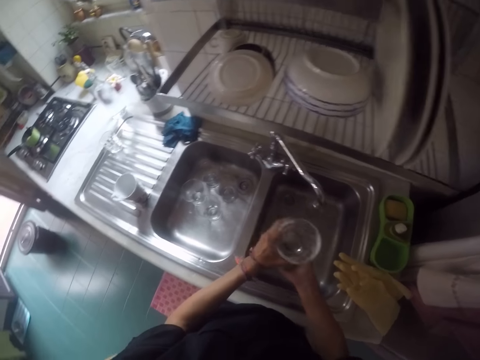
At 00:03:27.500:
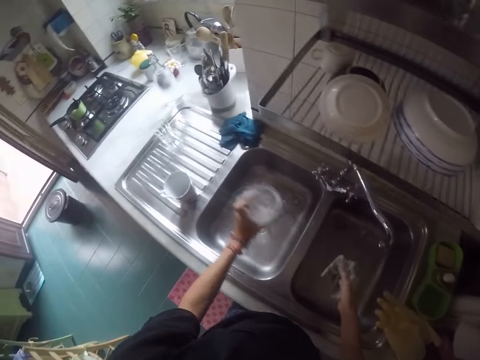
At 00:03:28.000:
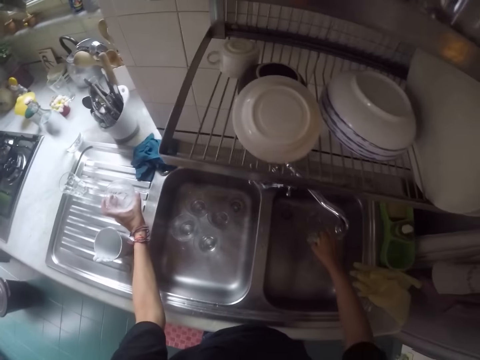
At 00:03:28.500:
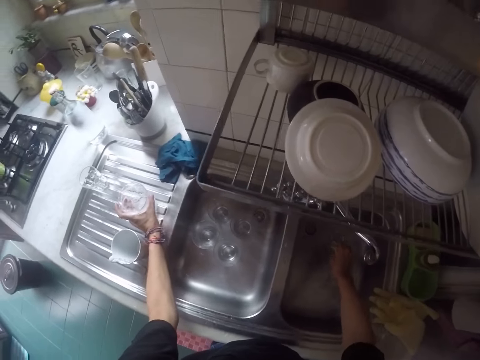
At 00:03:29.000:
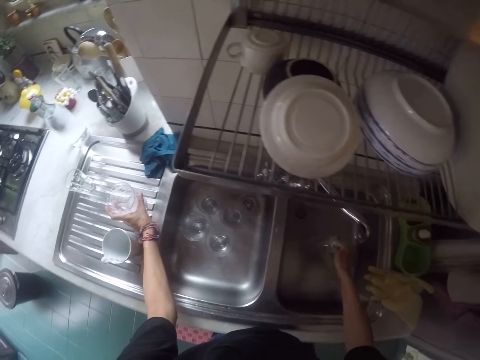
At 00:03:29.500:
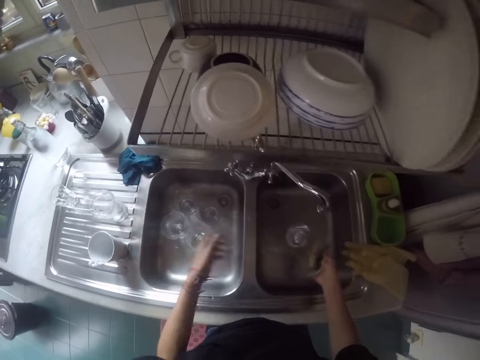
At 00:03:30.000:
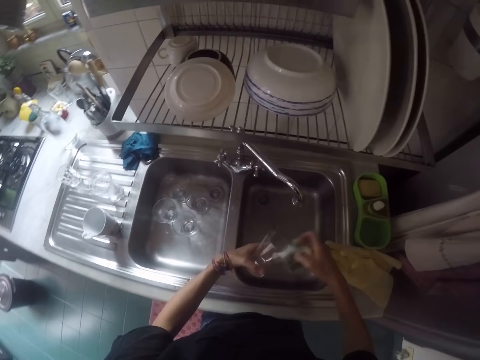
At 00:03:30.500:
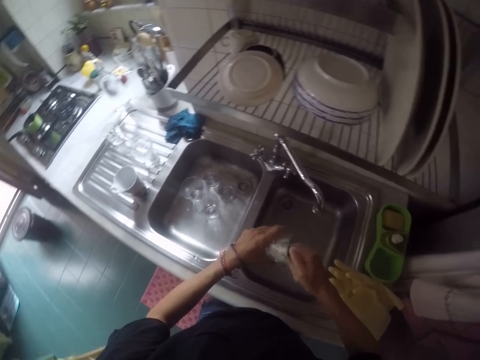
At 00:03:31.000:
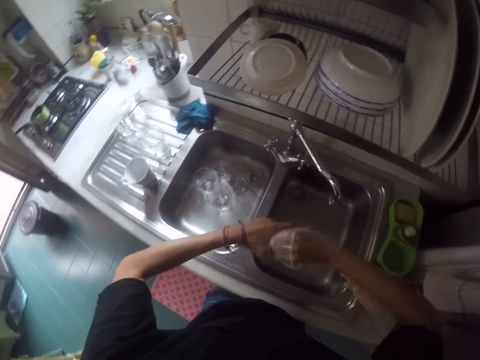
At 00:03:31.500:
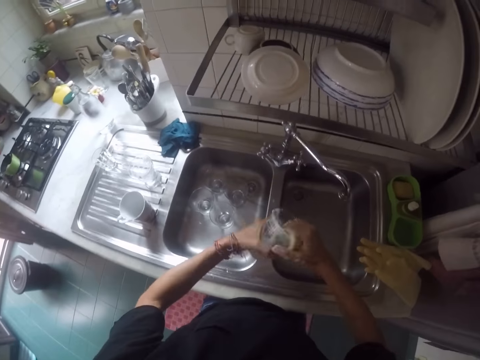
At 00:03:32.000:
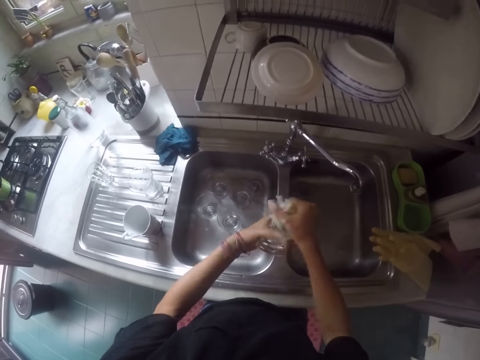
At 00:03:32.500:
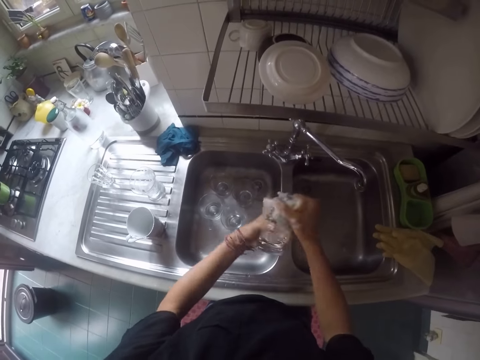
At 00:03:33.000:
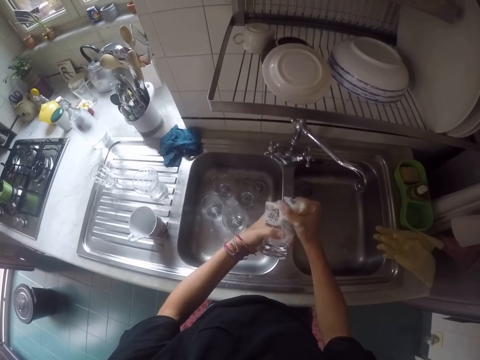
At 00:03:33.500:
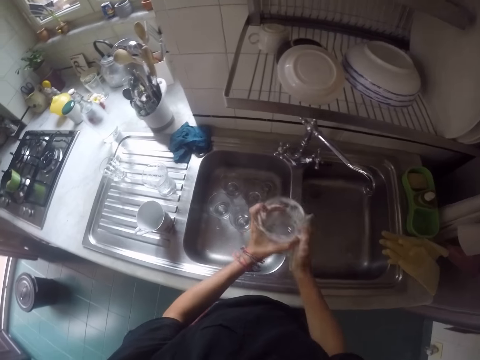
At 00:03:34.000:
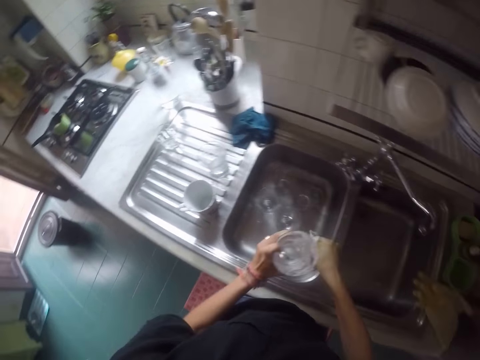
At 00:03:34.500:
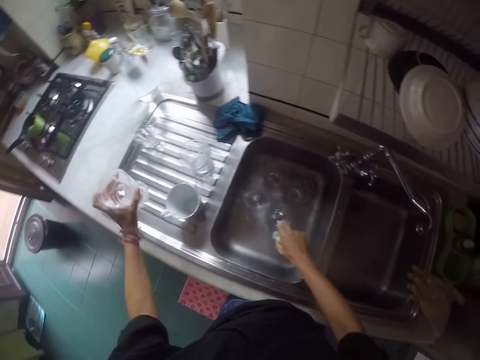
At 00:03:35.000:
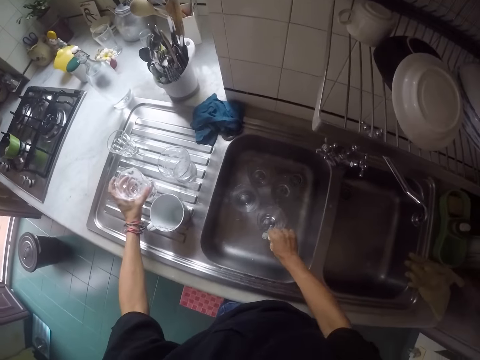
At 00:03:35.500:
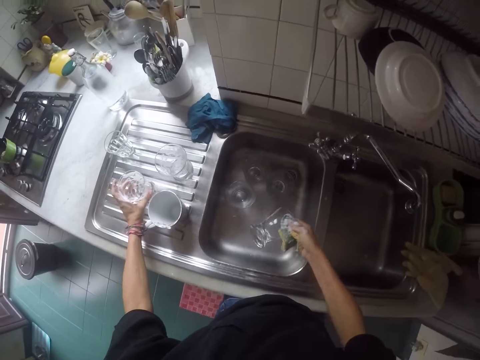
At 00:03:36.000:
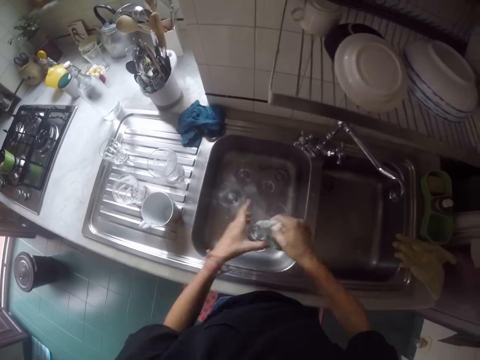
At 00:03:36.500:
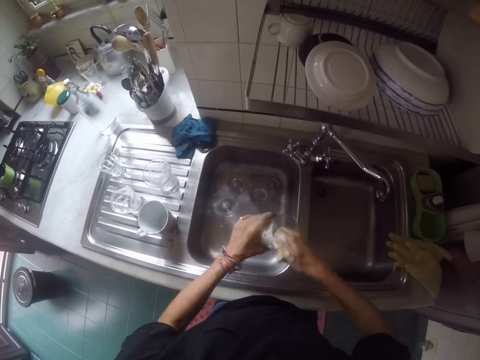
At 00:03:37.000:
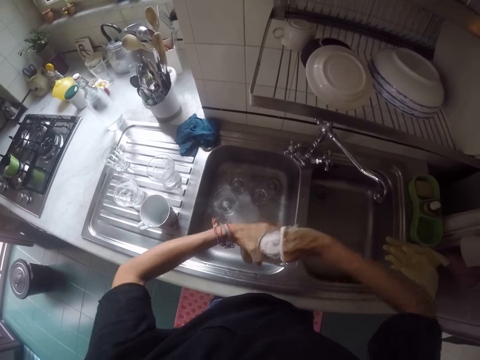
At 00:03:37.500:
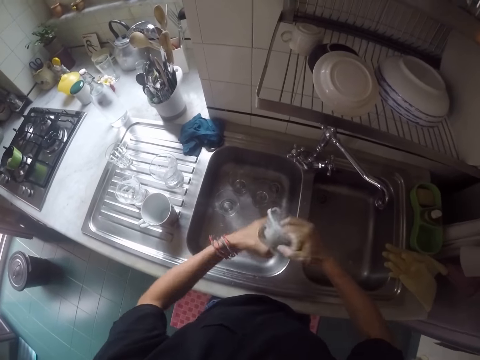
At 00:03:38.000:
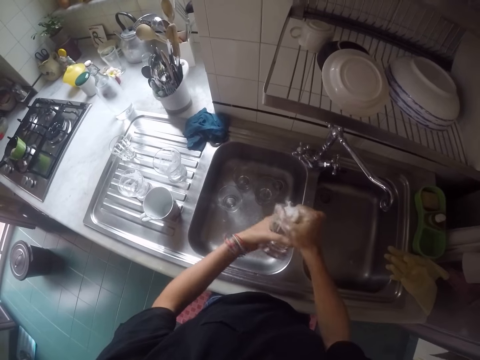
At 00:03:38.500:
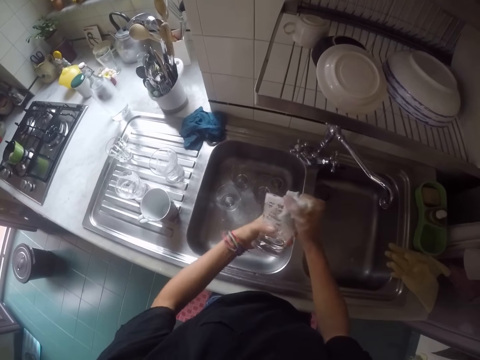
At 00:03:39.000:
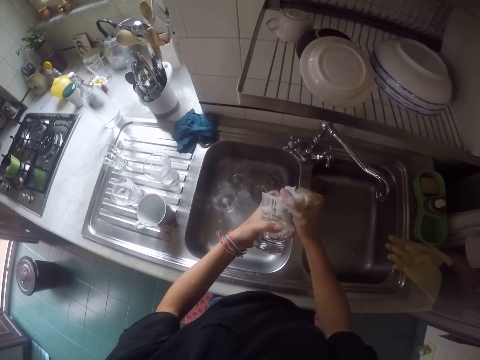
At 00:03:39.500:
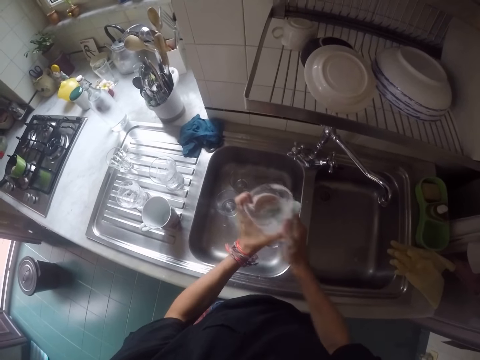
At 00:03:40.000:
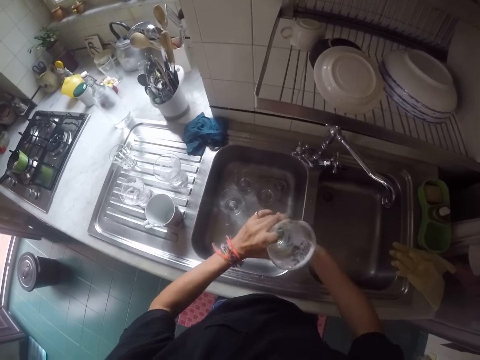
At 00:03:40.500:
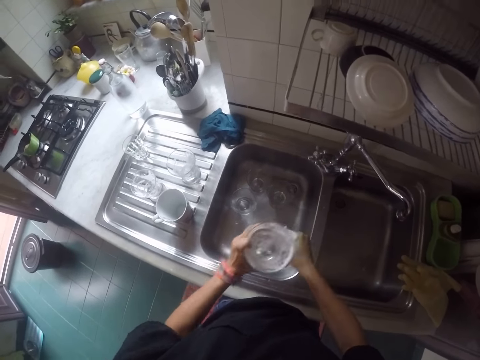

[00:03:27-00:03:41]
The camera wearer picks up a glass. They wash the glass. They pick up a glass. They wash the glass.

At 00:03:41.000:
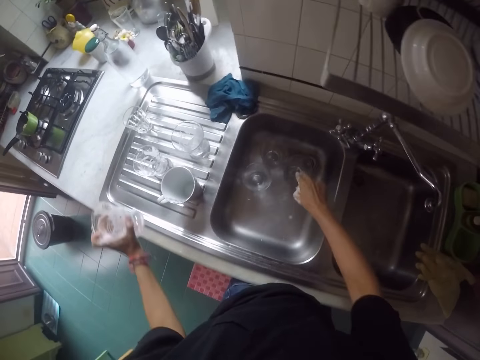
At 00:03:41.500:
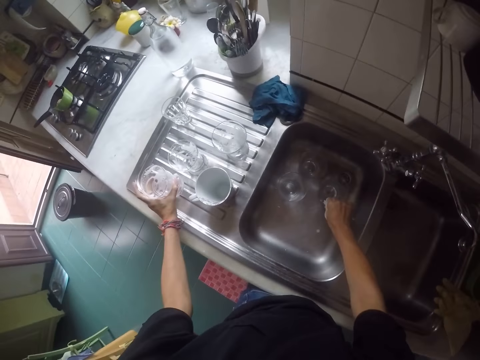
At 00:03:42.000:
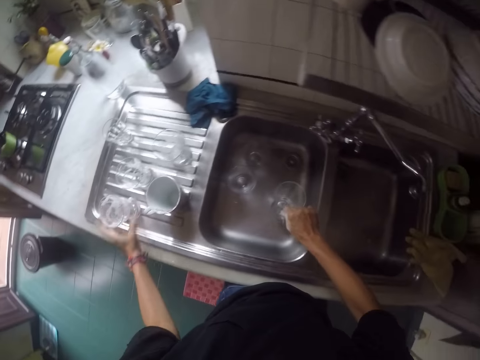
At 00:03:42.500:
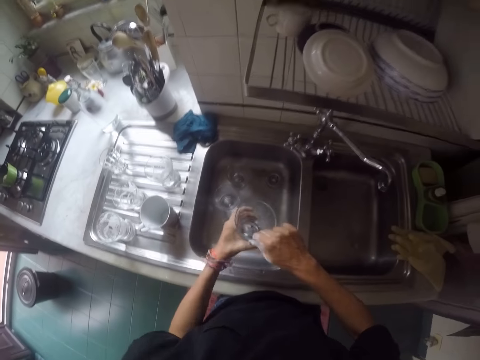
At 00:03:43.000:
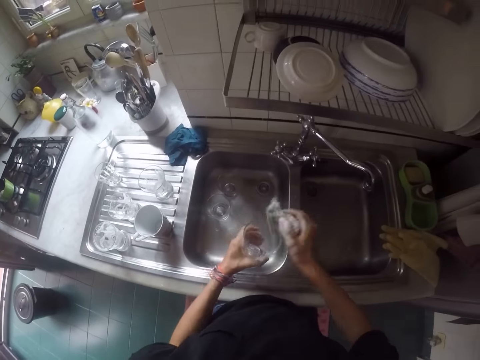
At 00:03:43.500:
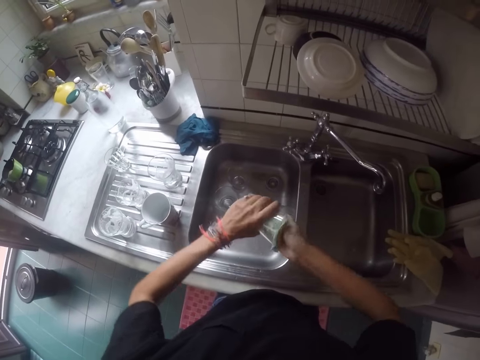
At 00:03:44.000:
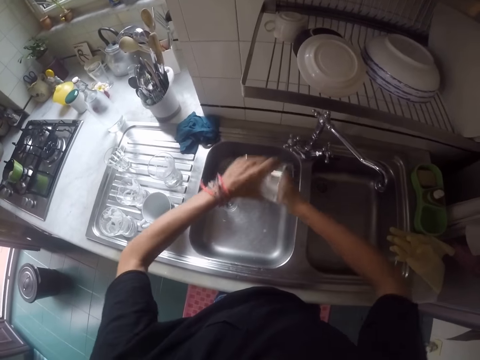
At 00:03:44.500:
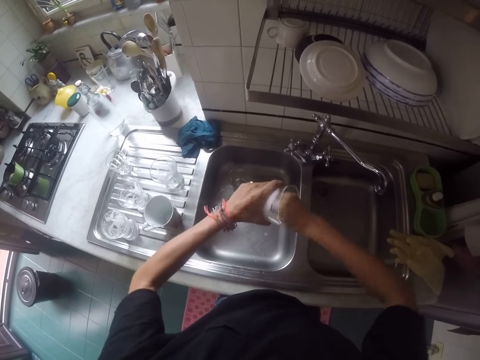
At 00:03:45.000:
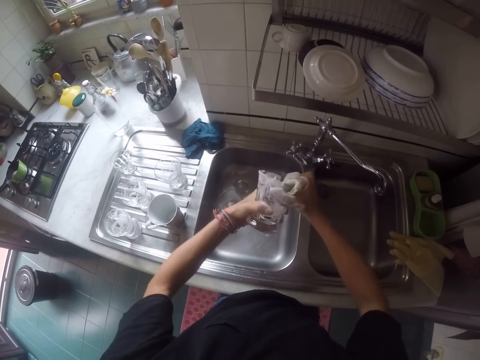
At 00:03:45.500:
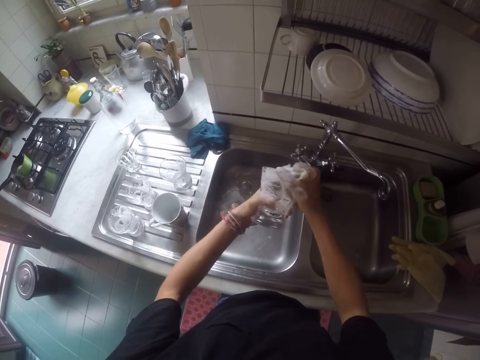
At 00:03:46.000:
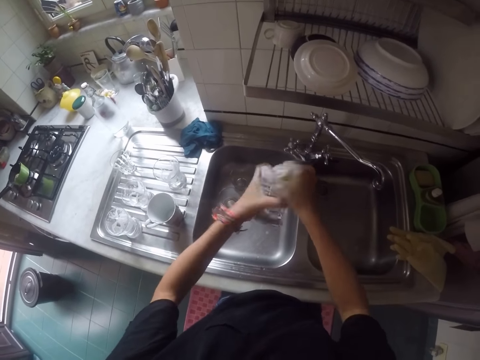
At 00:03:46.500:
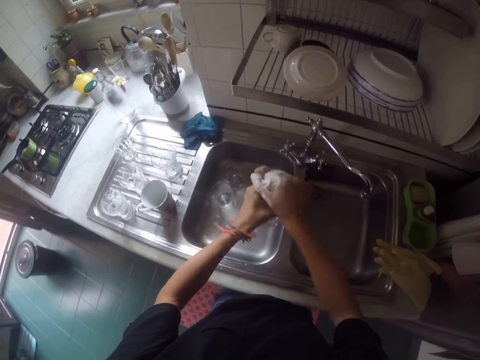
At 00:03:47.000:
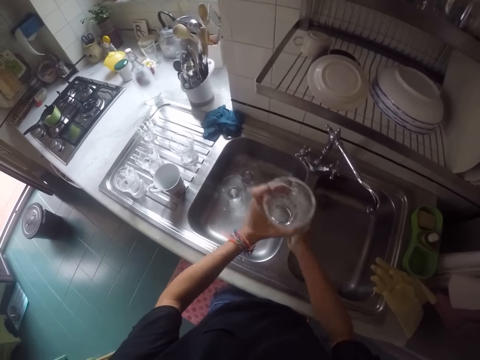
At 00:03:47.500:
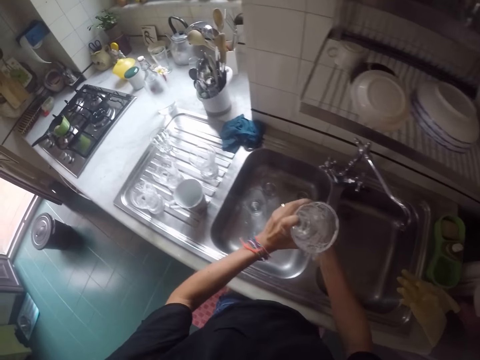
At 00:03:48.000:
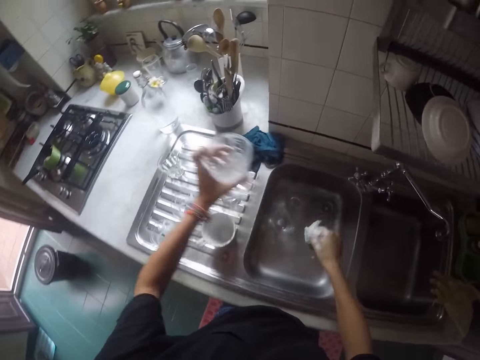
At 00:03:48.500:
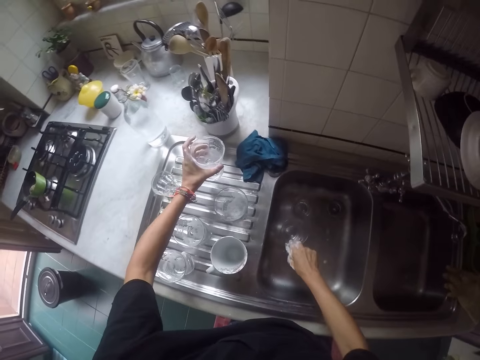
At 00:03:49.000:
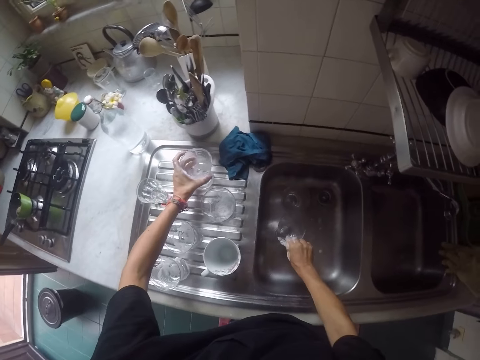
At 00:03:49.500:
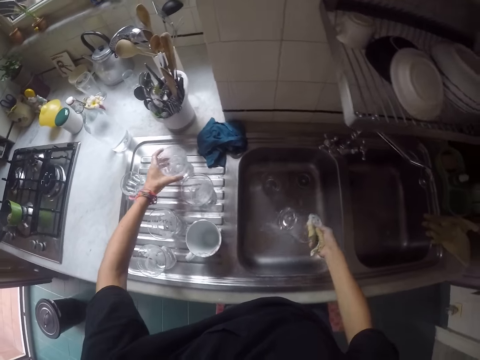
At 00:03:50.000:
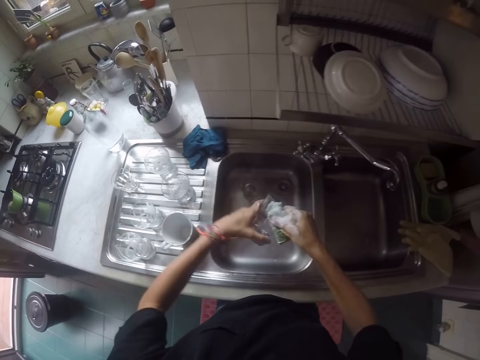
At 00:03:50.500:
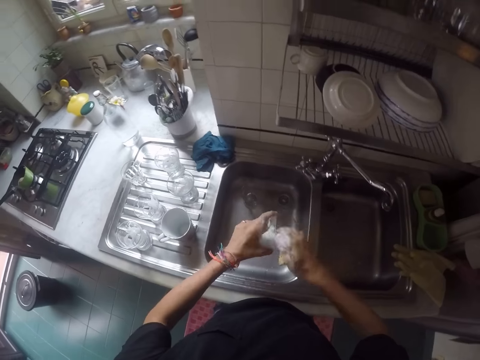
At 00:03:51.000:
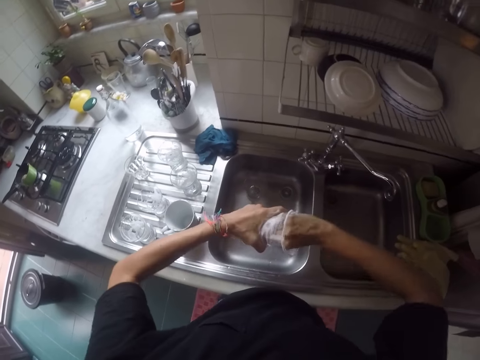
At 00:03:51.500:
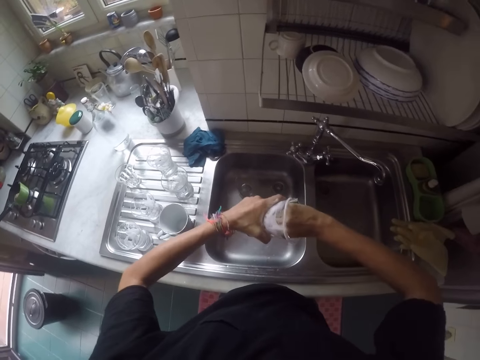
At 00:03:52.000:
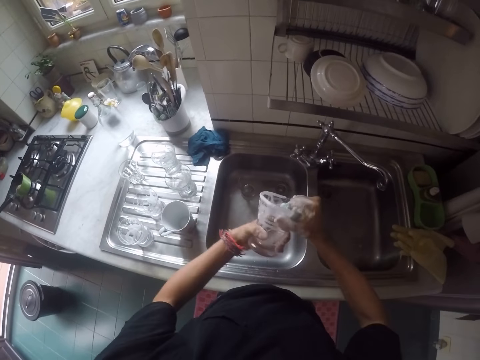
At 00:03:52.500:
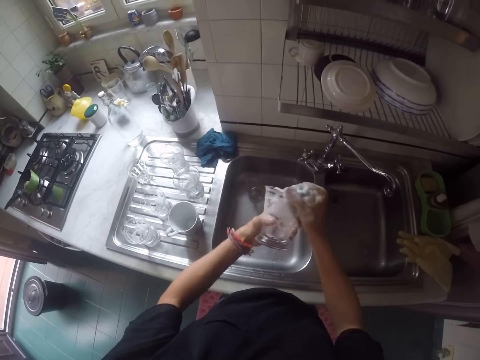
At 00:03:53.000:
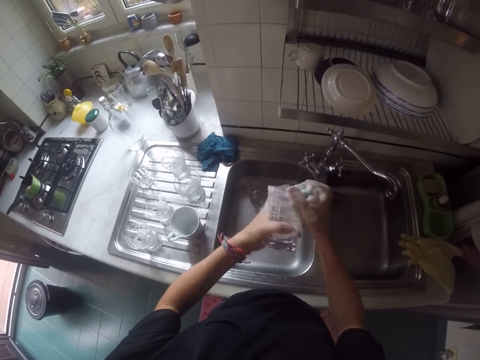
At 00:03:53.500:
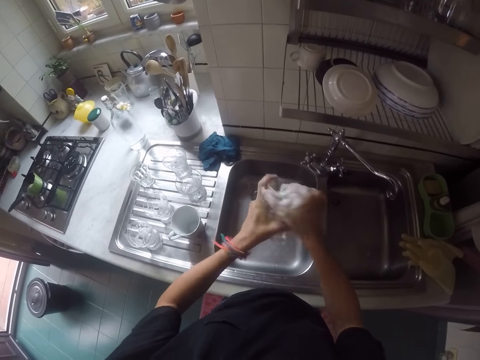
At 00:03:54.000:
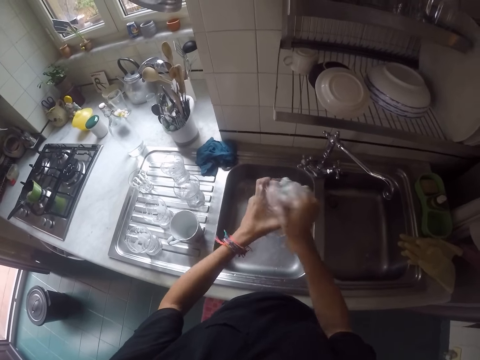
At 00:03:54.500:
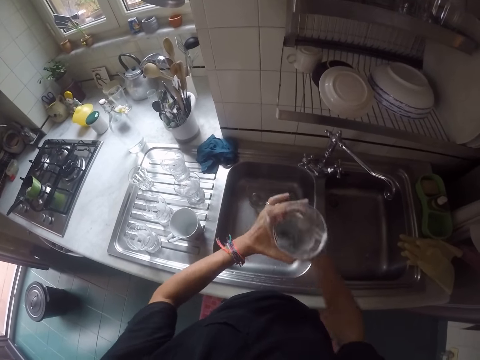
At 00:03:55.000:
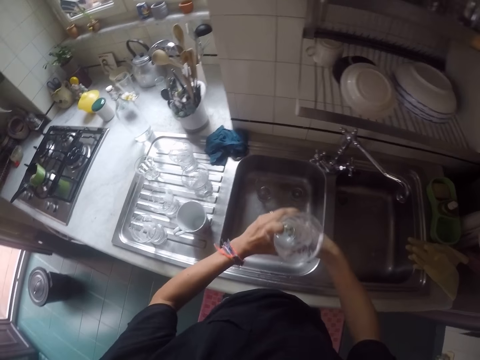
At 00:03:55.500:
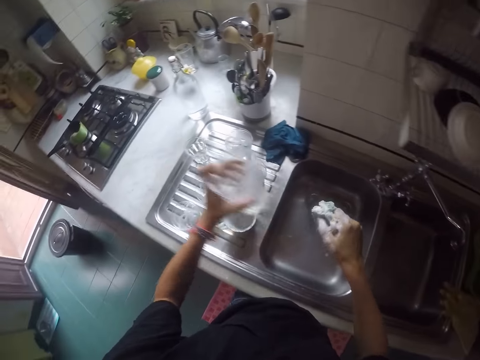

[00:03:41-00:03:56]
The camera wearer picks up a glass. They wash the glass. They pick up a glass. They wash the glass.
